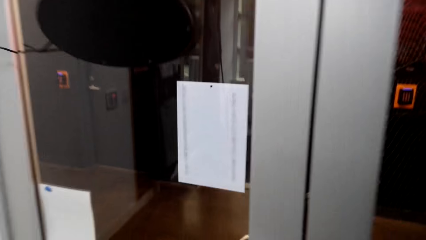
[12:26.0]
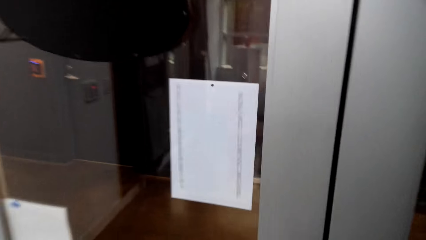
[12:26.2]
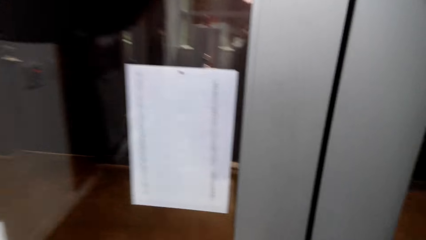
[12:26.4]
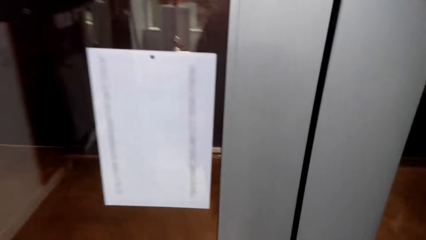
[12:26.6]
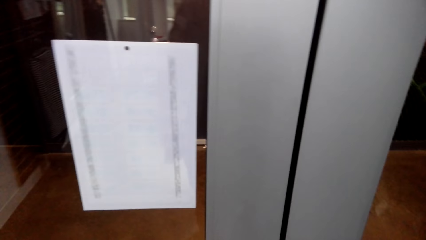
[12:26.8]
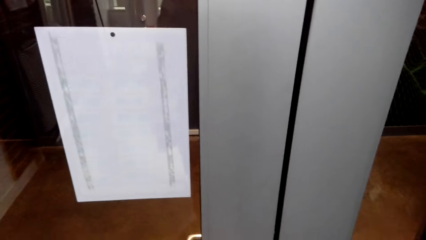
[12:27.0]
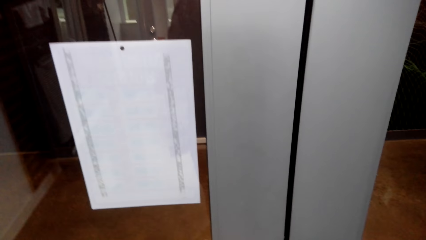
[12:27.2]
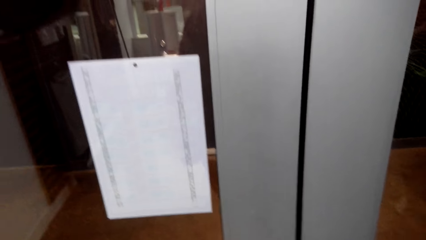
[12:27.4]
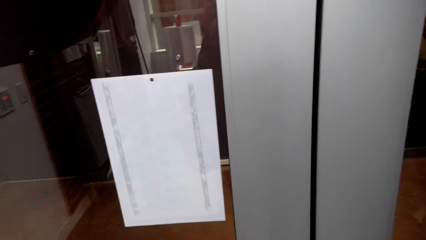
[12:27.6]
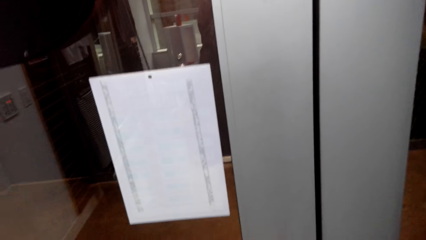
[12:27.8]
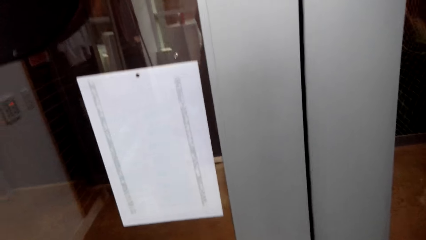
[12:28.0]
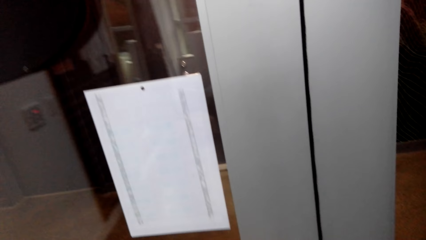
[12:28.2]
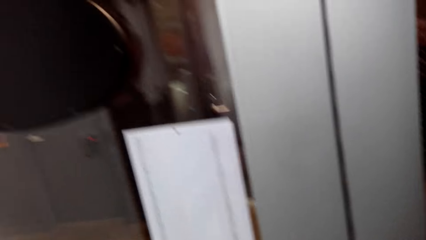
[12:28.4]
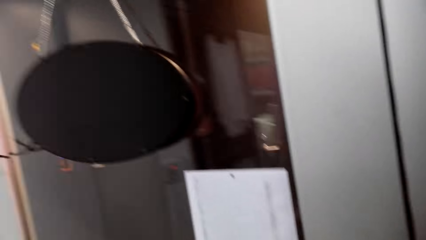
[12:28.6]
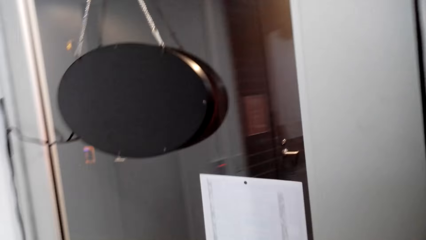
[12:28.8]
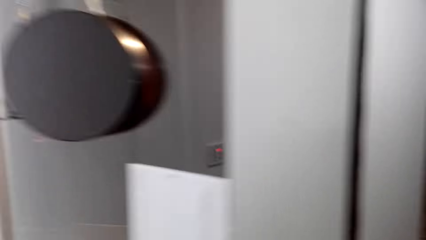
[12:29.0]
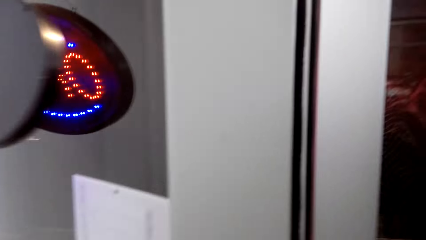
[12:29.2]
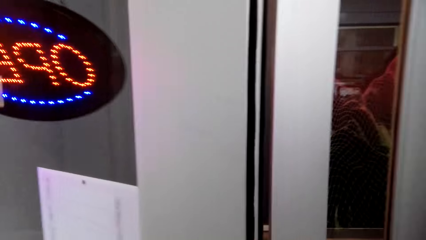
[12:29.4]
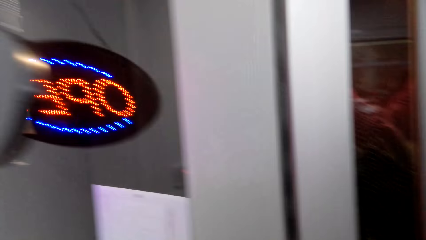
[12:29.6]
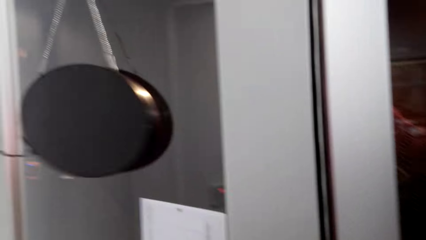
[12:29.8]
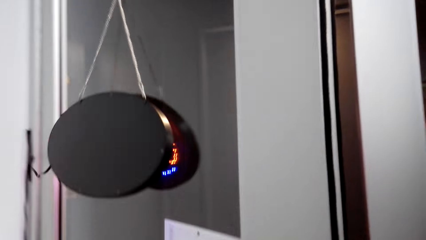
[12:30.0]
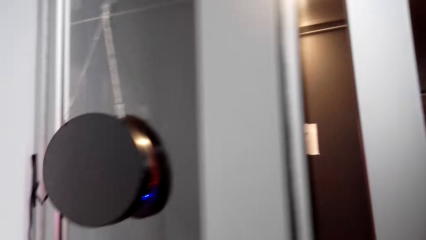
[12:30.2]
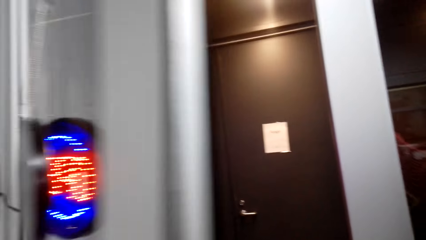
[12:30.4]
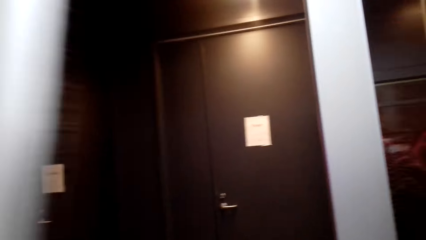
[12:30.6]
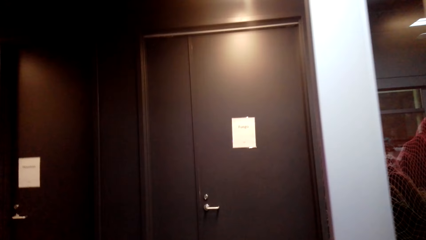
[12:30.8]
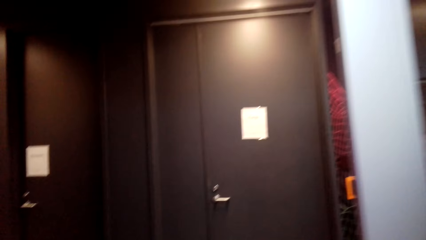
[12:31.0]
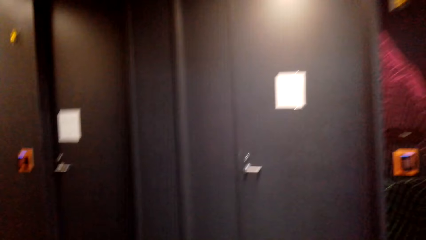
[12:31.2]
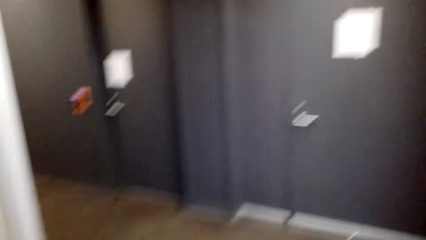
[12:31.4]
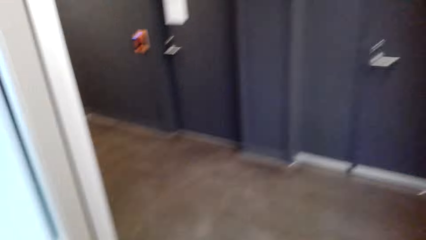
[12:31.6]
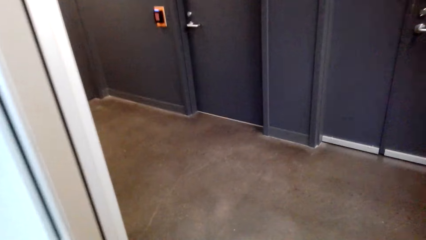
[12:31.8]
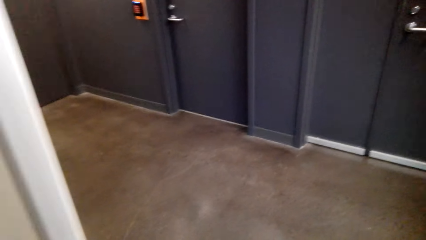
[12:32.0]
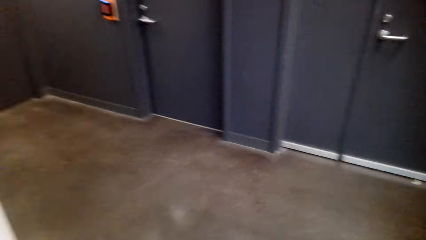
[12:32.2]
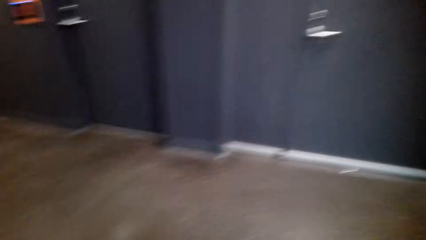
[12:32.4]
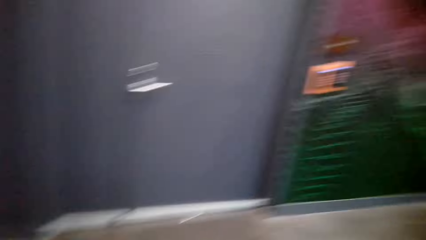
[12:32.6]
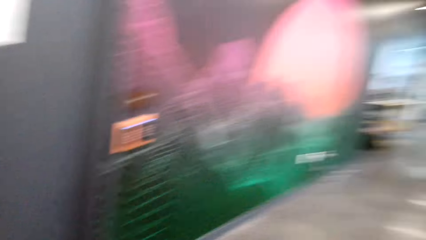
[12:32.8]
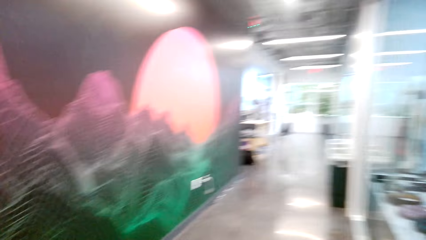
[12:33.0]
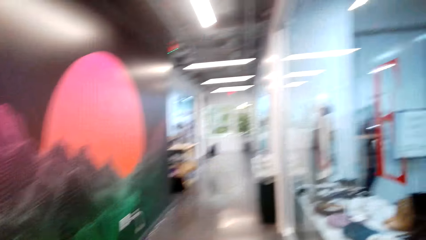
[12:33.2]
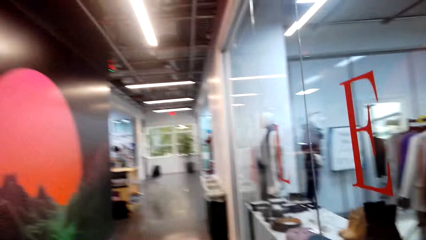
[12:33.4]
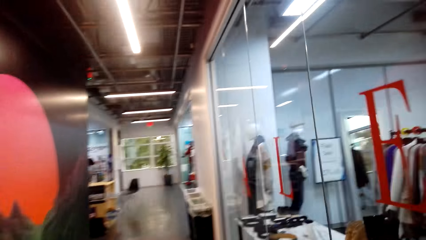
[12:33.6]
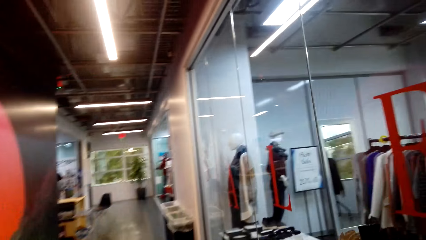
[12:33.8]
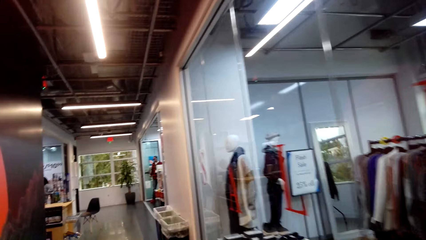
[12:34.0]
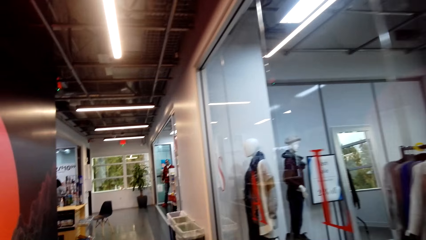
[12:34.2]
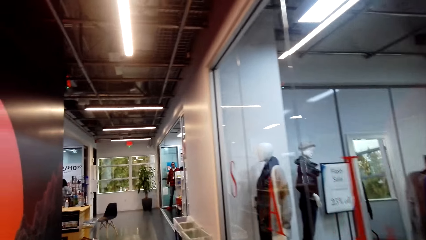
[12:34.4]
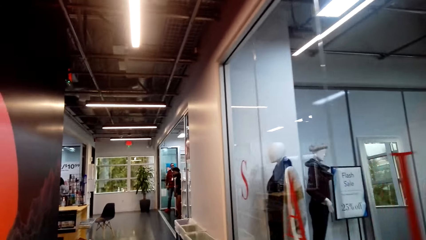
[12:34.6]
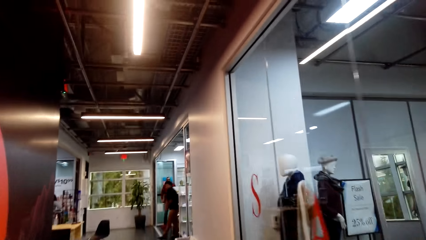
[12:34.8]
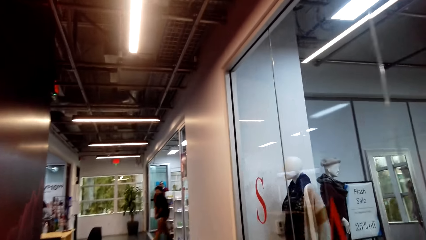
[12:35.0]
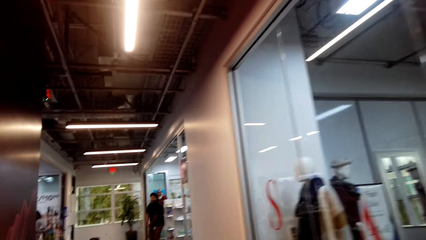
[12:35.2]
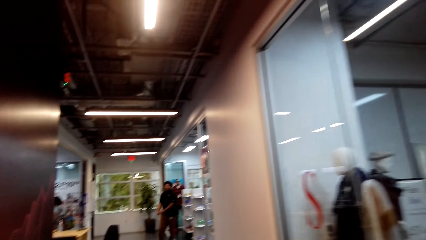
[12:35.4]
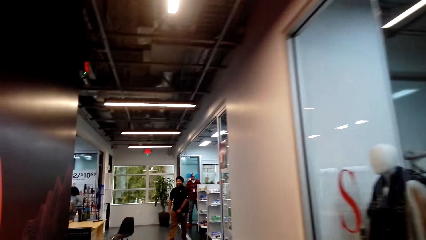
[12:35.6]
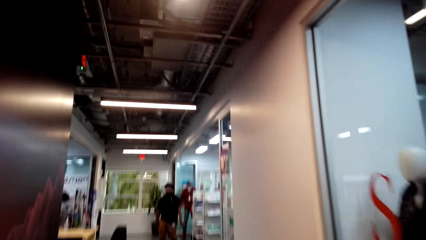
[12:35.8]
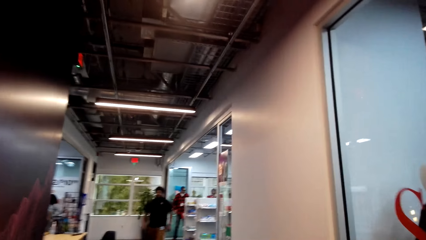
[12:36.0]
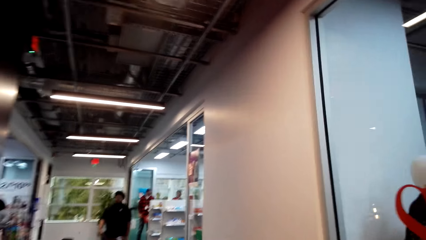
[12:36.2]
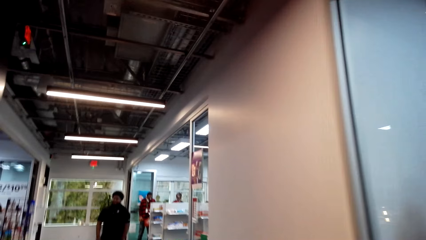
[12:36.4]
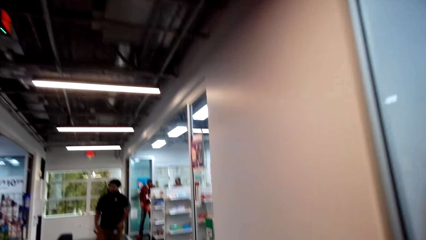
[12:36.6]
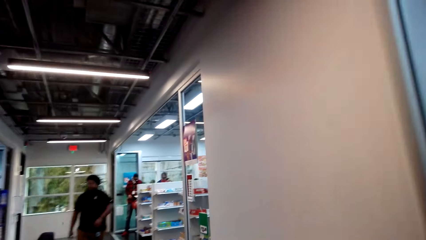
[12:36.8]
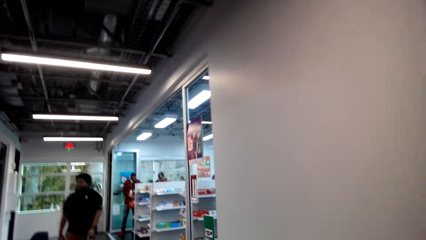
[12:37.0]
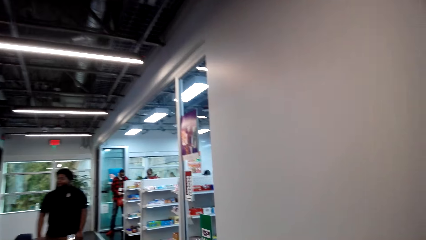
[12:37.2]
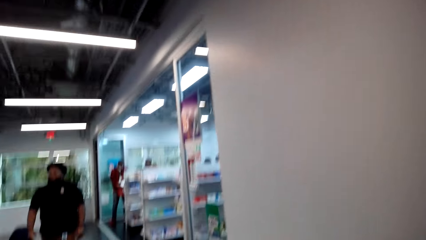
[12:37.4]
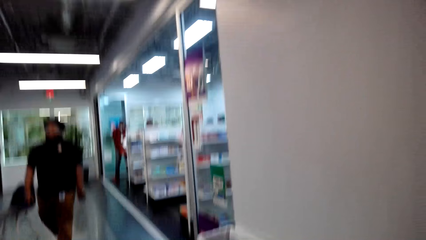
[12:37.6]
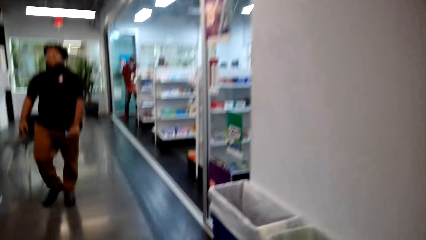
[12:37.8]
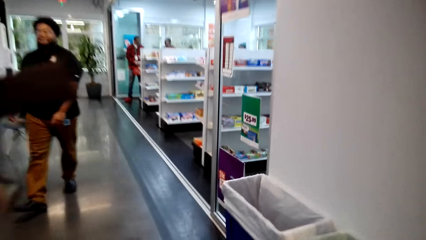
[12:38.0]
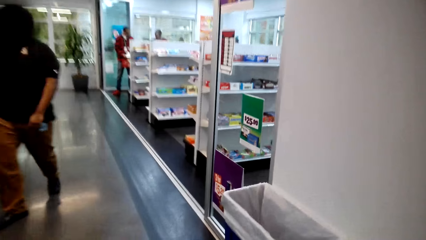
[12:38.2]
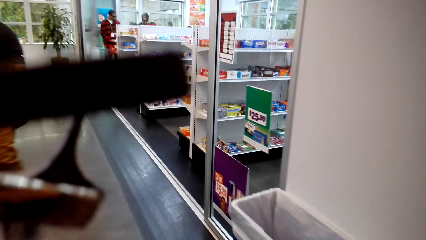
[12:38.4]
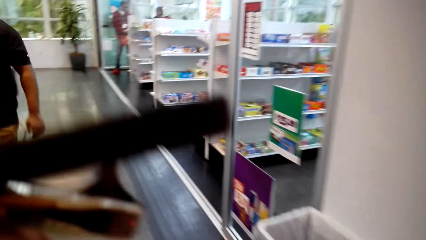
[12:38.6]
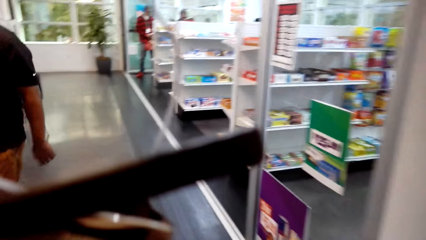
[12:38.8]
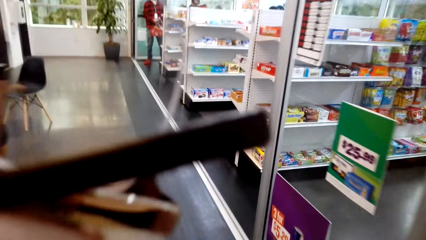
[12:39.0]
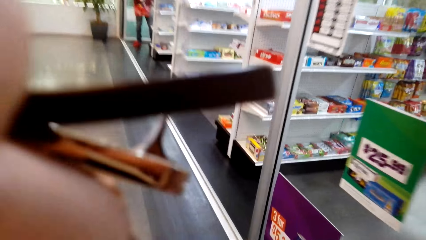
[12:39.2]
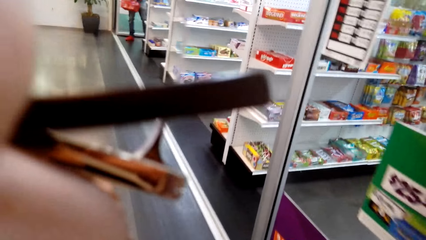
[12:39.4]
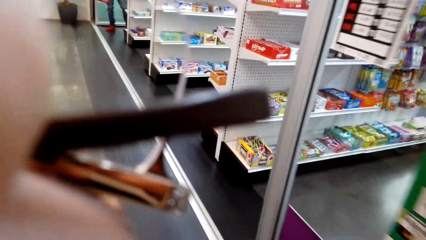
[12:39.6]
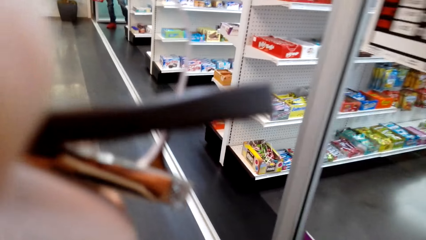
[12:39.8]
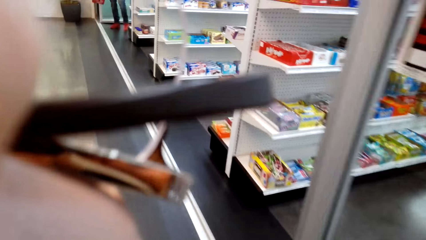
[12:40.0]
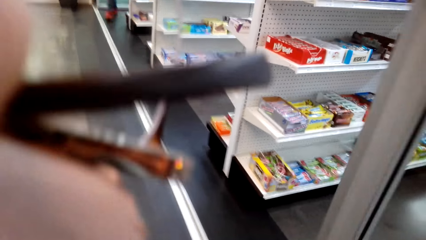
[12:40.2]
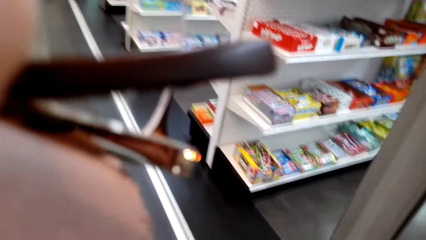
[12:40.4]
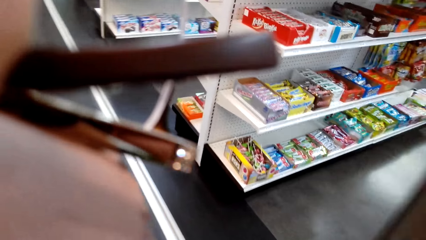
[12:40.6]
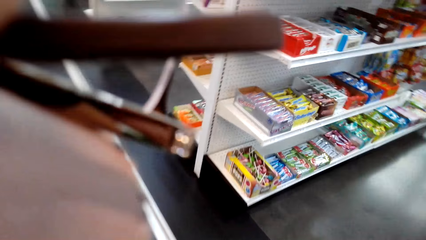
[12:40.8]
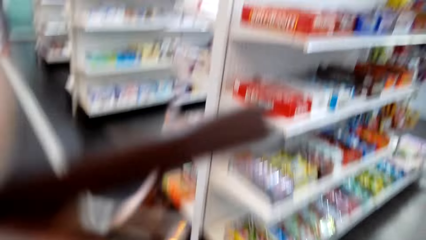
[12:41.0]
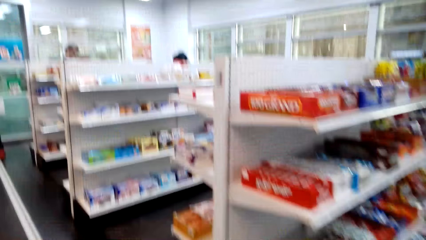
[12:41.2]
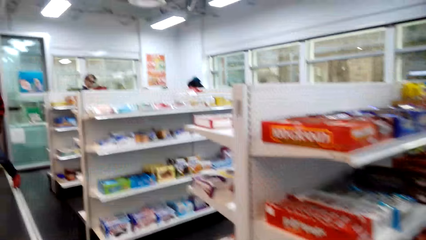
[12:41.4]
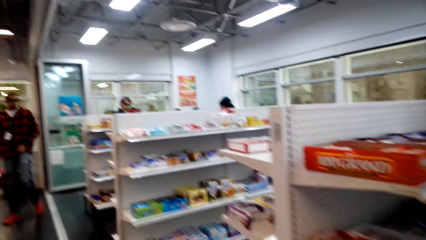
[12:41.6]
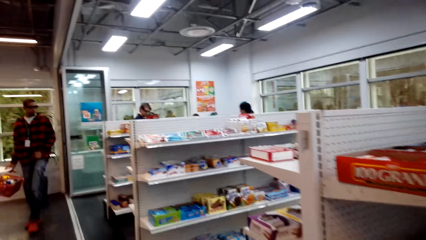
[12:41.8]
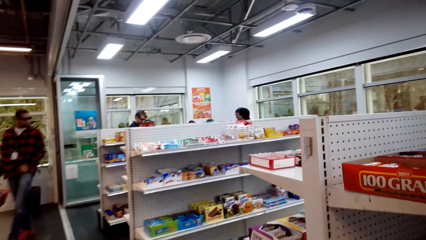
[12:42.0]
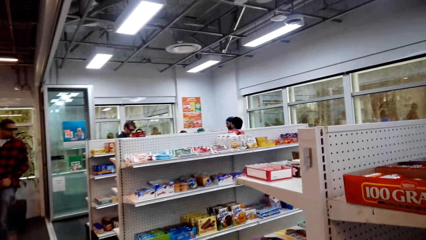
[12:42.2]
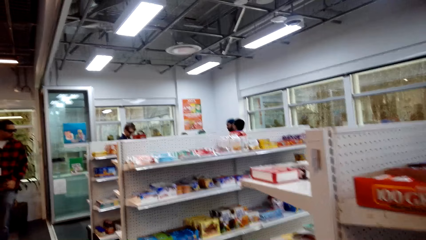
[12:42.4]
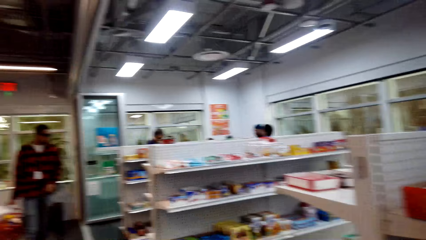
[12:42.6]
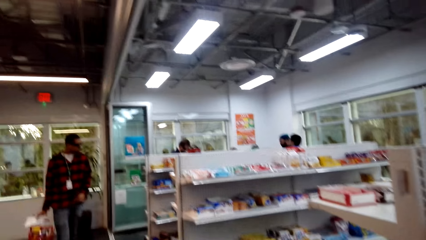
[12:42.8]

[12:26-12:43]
The camera wearer walks towards the door. They walk out of the clothes store. They open the door. They push the supermarket trolley. They hold the supermarket trolley.
